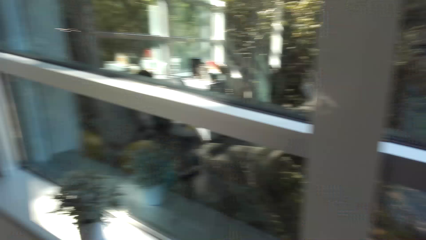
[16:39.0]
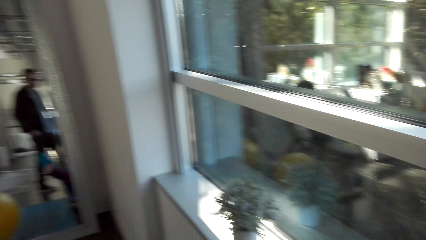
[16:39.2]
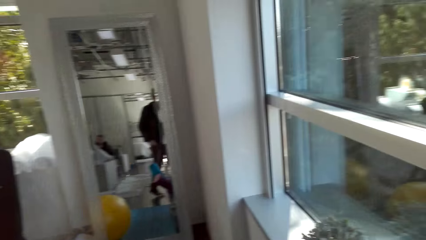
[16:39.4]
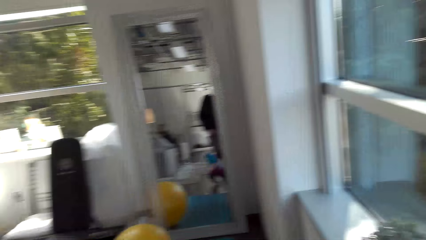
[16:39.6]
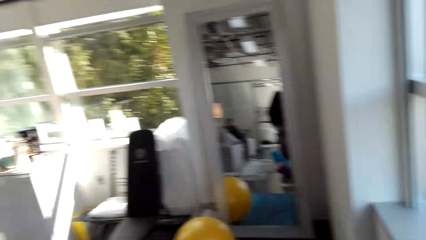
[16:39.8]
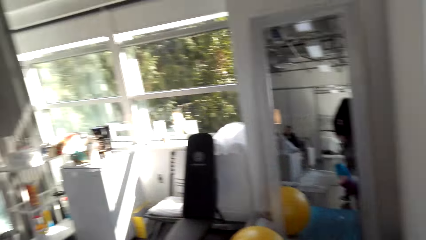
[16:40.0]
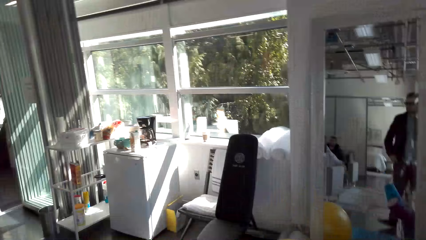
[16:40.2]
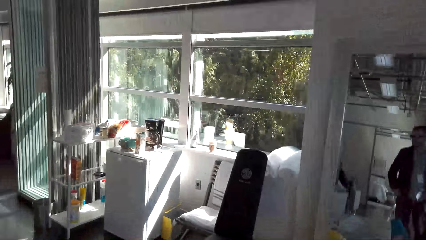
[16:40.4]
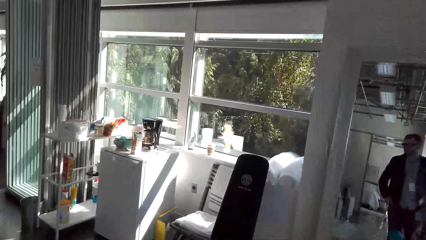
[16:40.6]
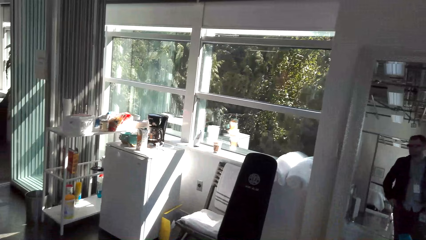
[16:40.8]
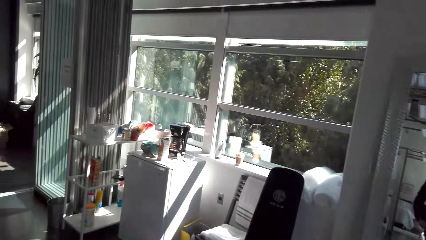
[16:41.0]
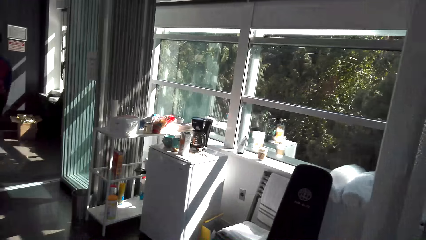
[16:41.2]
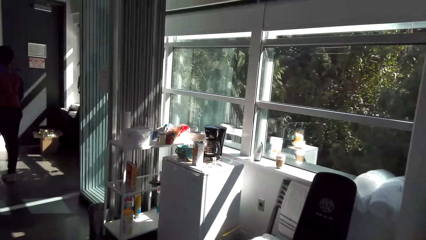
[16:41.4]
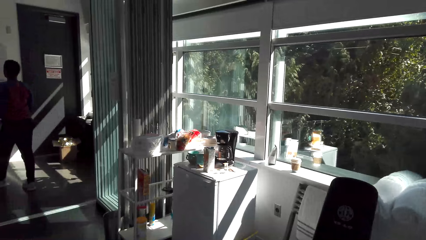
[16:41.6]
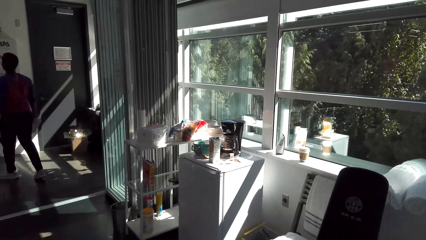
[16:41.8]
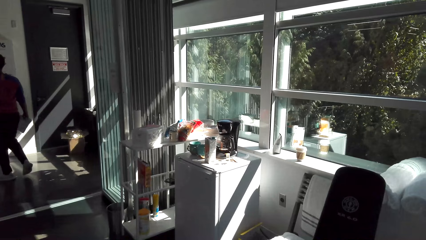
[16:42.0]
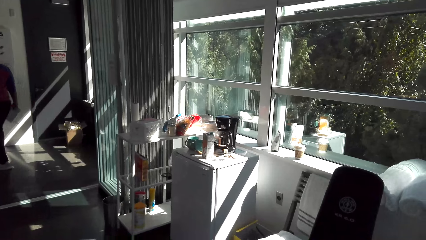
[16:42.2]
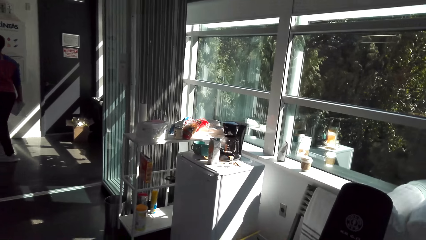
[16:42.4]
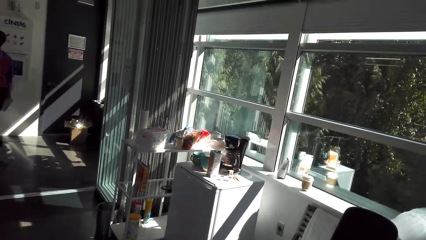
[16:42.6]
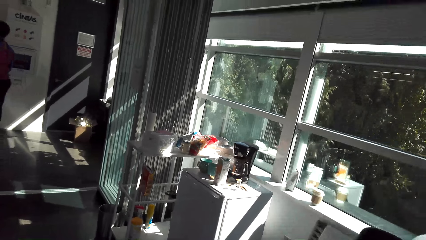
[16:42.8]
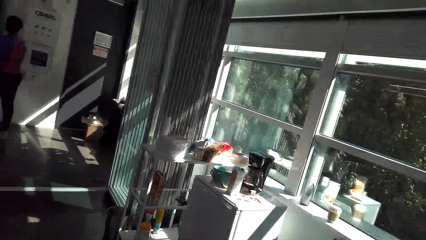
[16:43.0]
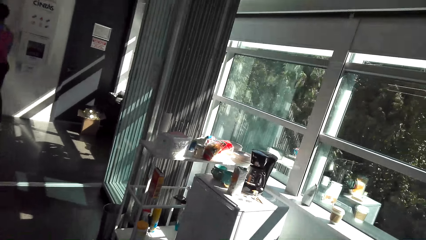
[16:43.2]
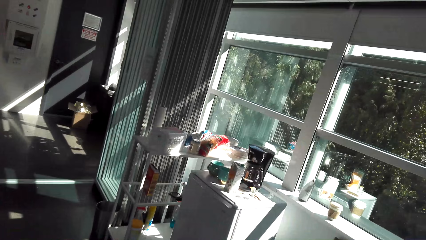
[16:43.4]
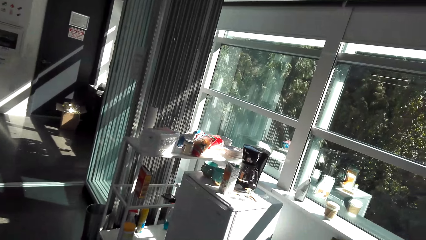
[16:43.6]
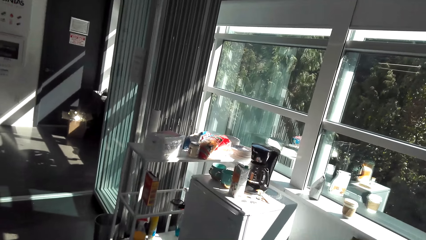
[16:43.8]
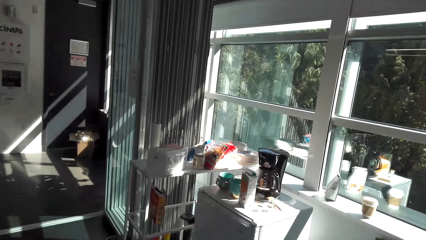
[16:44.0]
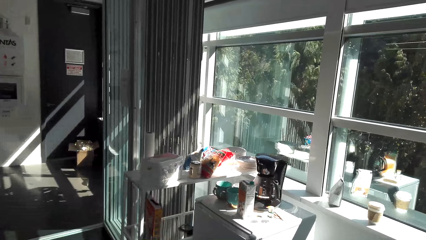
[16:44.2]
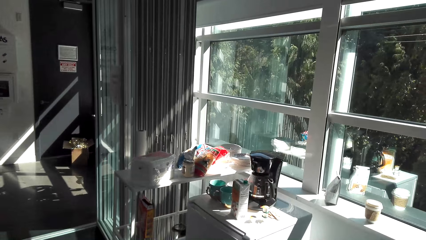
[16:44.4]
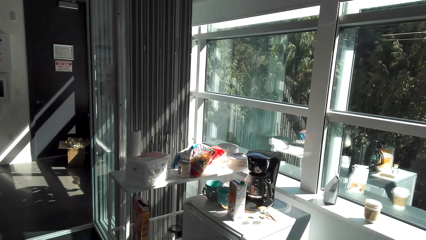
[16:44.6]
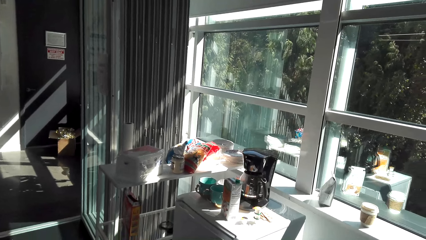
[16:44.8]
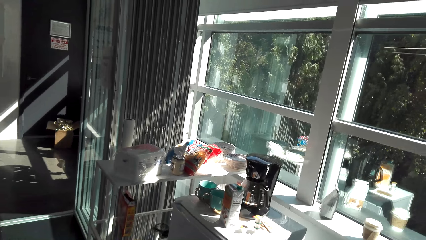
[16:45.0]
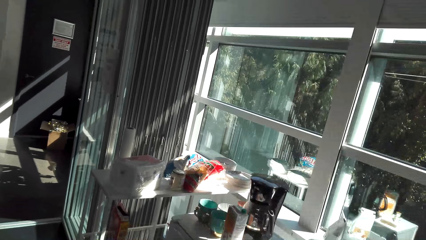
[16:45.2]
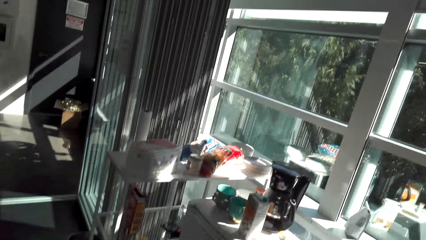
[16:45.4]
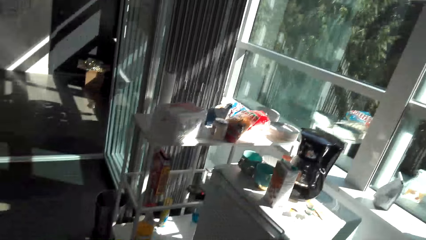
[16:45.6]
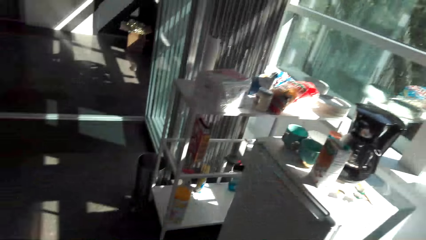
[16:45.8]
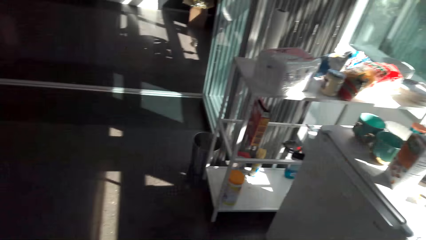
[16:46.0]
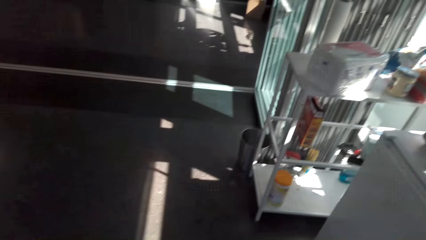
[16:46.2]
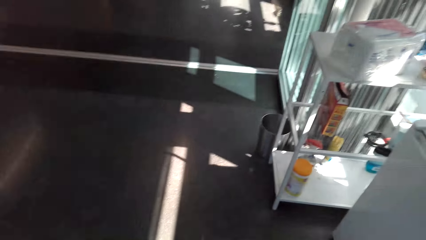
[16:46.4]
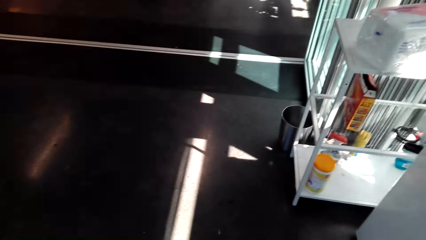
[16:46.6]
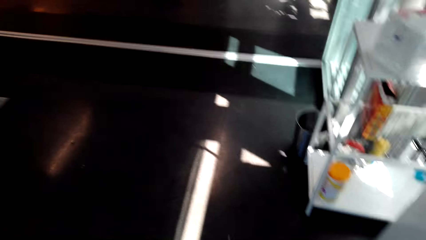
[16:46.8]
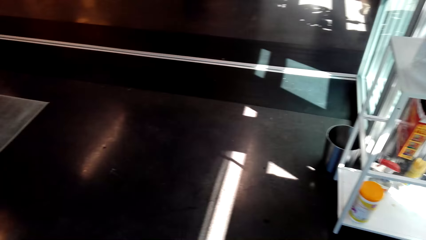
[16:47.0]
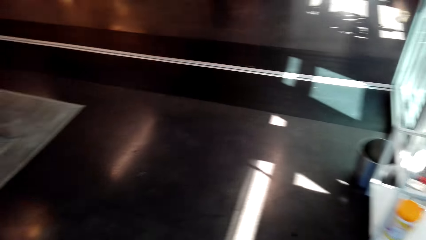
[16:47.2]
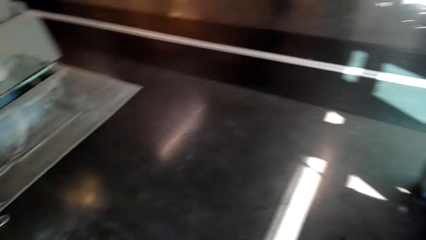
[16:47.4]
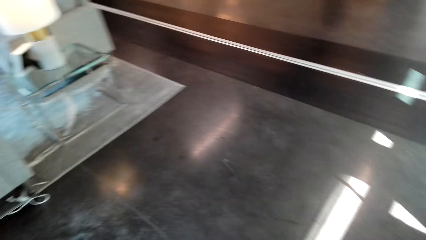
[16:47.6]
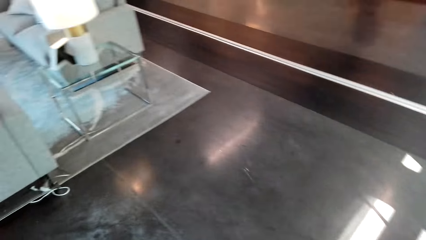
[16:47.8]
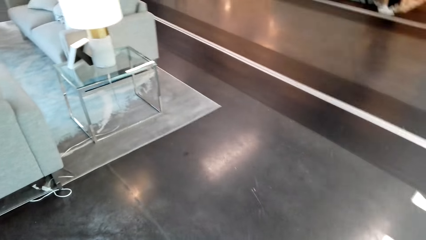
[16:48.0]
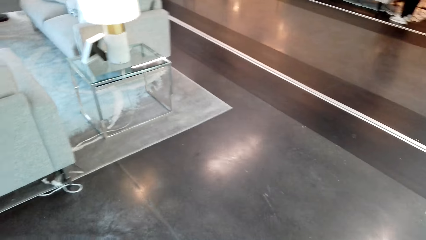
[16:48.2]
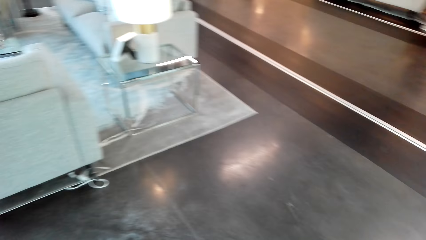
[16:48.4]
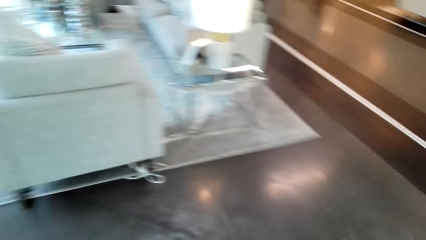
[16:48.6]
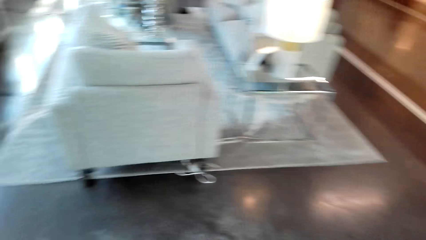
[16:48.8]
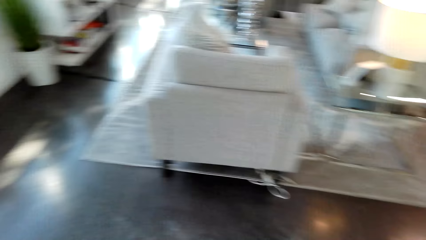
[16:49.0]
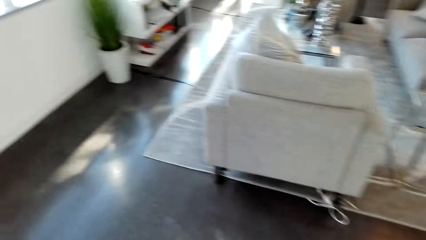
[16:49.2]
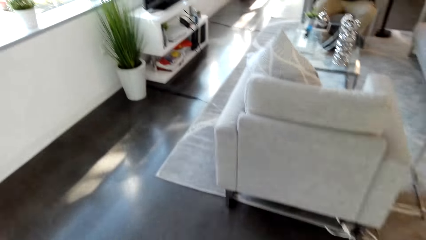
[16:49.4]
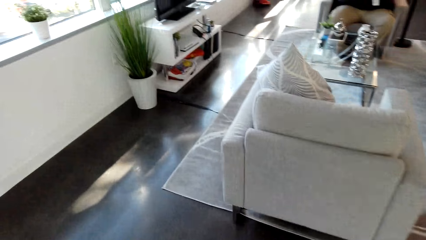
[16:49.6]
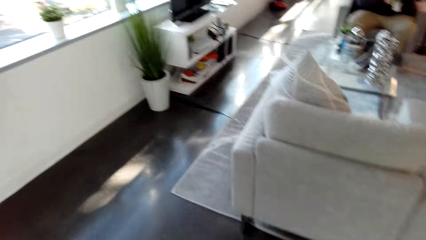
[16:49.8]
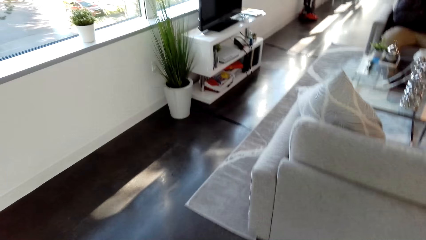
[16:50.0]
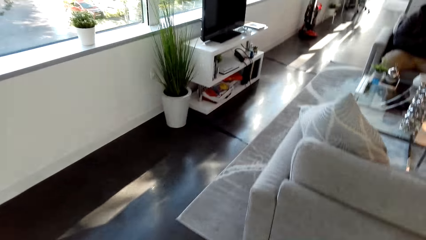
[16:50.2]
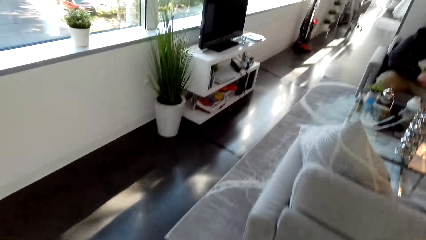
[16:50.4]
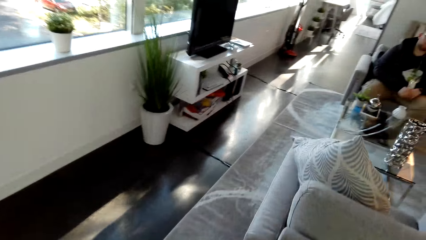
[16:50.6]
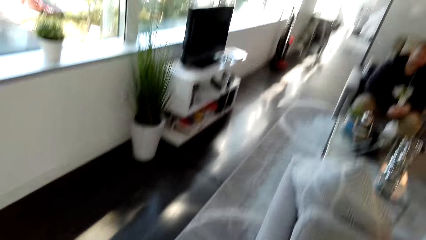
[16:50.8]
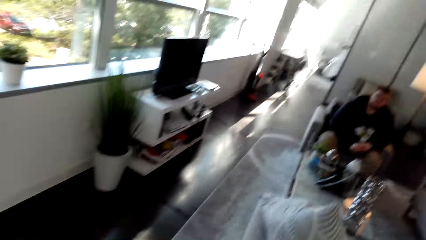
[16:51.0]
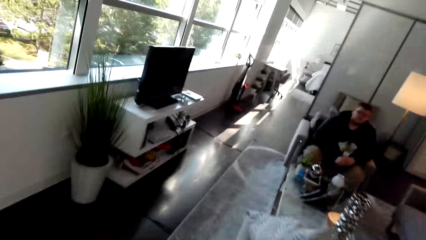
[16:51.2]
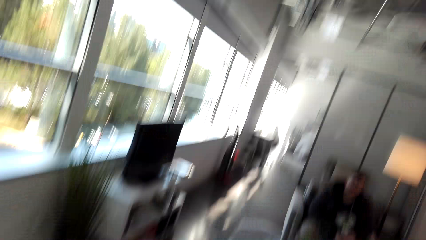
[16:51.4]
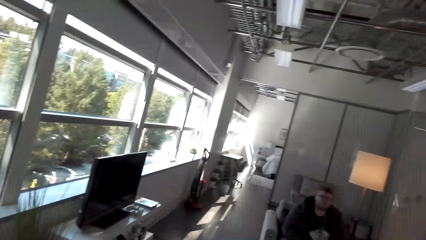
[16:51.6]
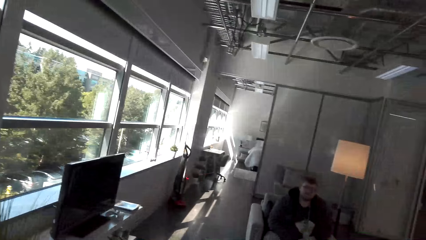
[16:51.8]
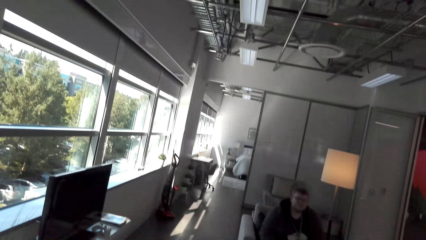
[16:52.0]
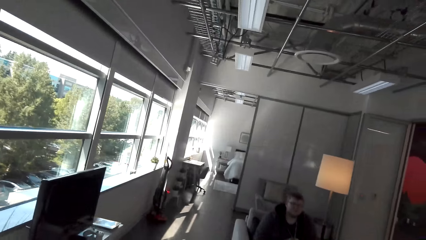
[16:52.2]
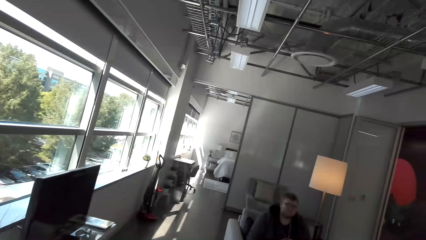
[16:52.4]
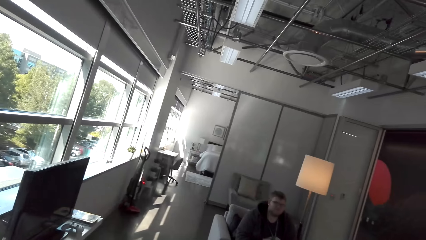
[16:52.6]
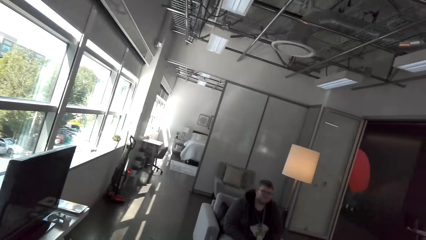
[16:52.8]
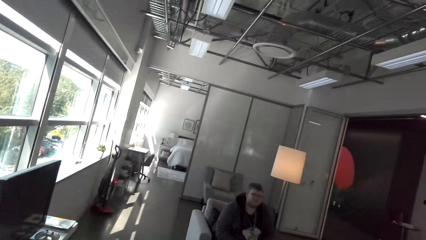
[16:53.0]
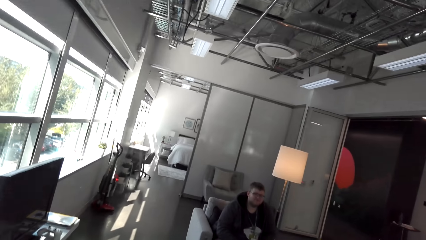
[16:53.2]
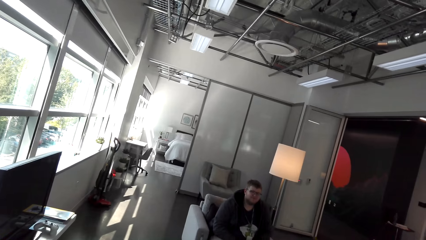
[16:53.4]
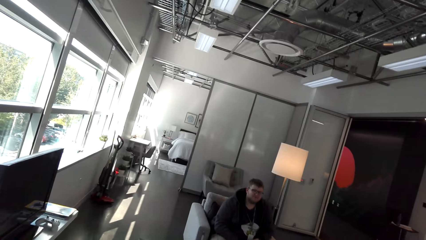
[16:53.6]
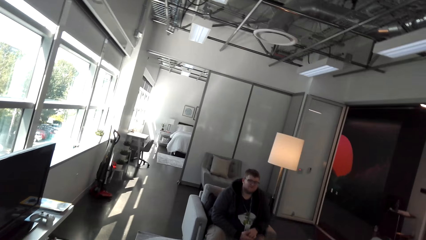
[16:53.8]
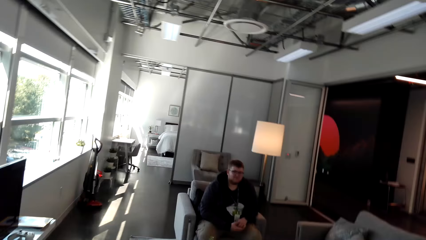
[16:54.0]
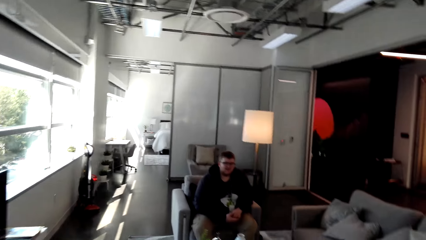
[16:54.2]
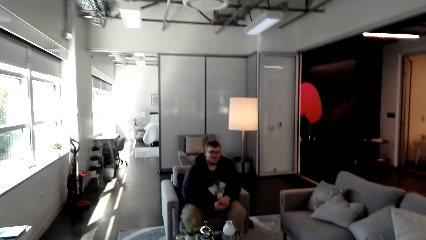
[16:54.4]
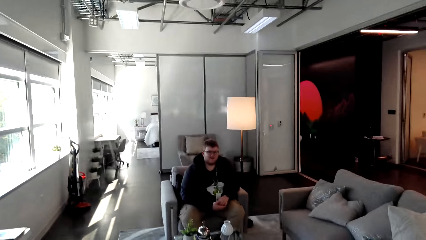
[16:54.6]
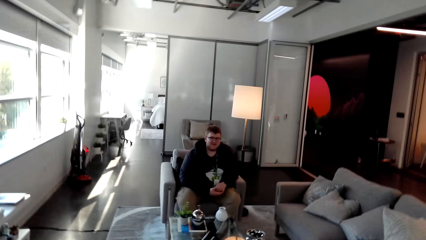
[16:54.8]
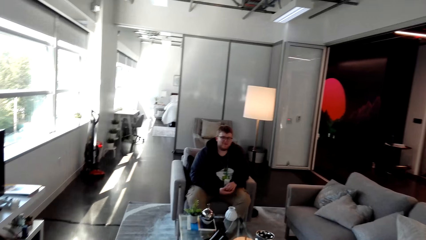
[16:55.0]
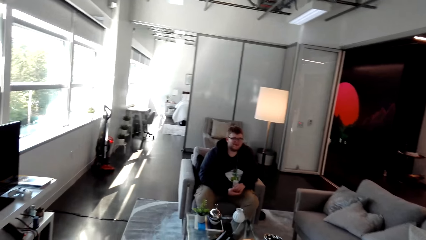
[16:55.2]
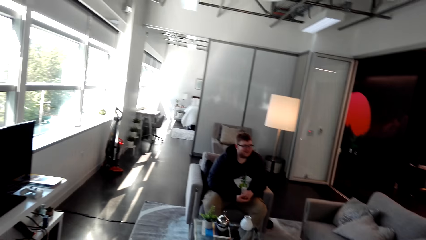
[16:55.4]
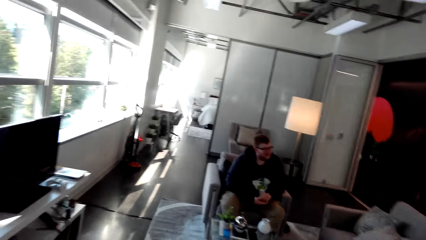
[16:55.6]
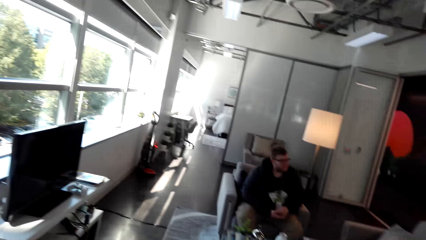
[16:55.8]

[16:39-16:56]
A man walks. The camera wearer walks around. They look at another man.
